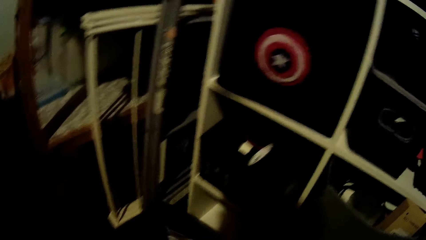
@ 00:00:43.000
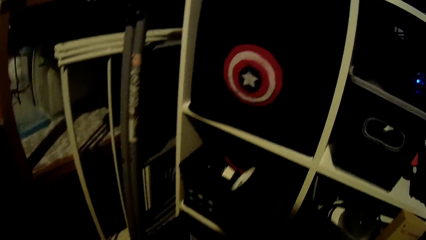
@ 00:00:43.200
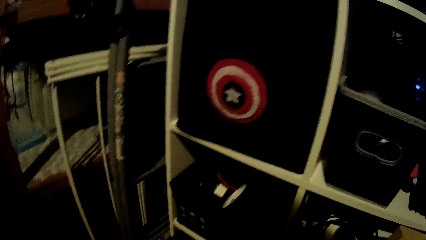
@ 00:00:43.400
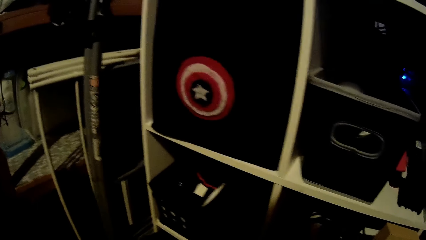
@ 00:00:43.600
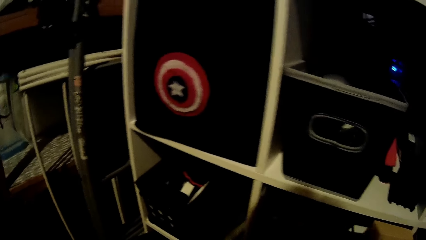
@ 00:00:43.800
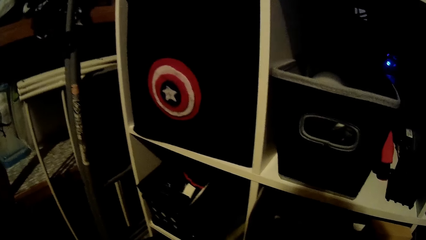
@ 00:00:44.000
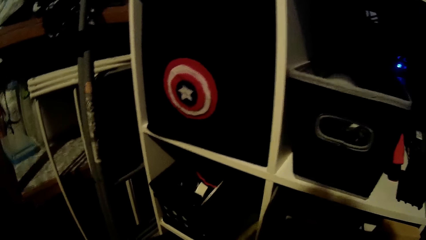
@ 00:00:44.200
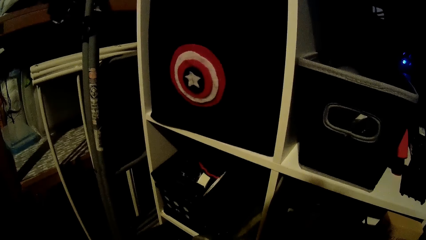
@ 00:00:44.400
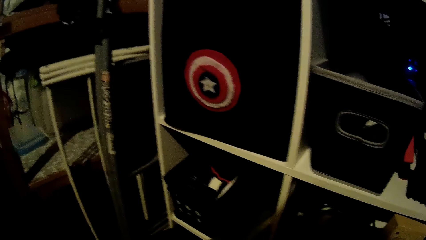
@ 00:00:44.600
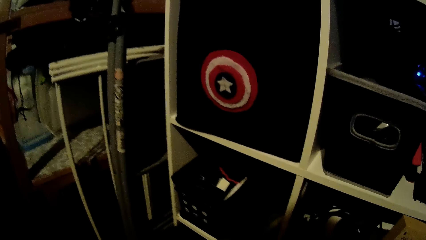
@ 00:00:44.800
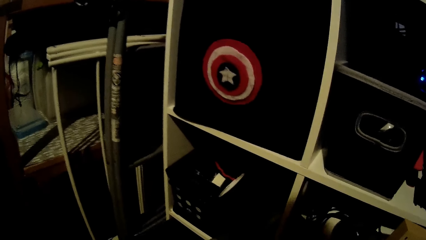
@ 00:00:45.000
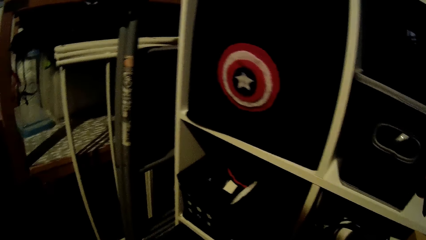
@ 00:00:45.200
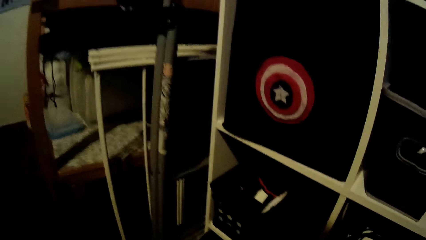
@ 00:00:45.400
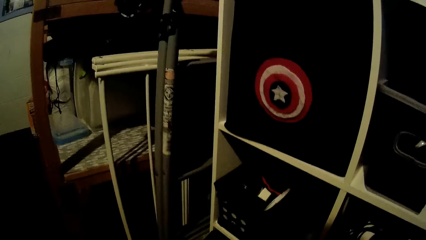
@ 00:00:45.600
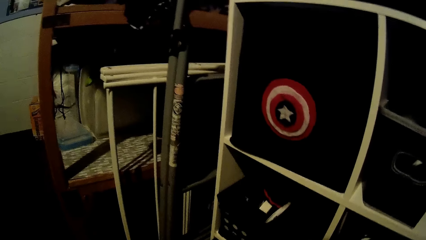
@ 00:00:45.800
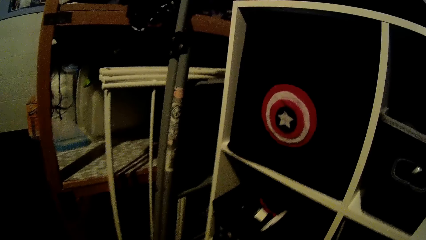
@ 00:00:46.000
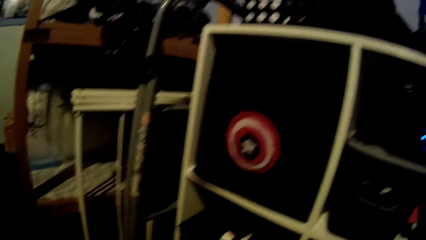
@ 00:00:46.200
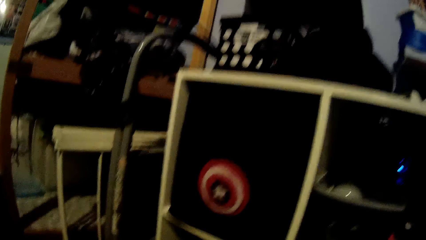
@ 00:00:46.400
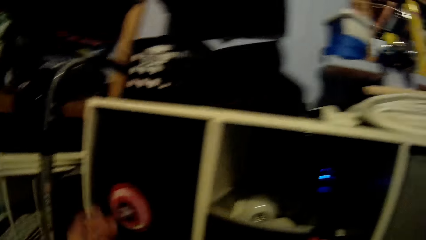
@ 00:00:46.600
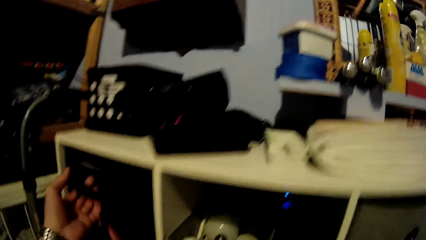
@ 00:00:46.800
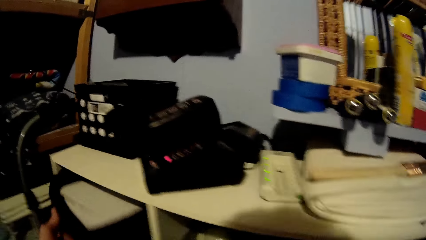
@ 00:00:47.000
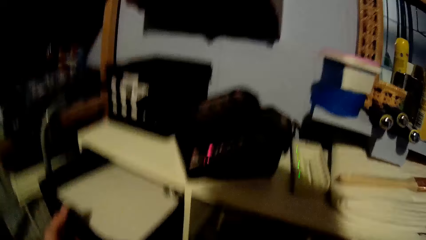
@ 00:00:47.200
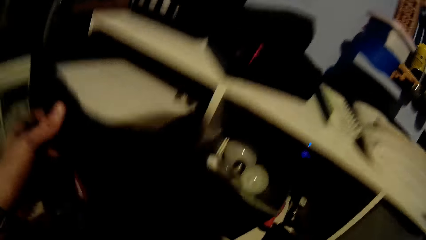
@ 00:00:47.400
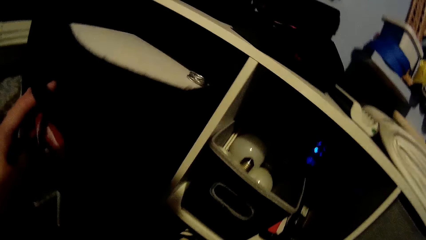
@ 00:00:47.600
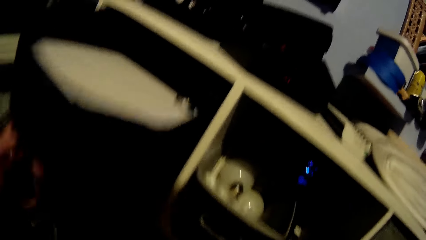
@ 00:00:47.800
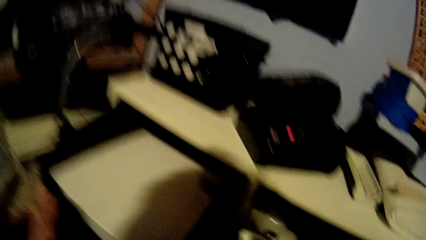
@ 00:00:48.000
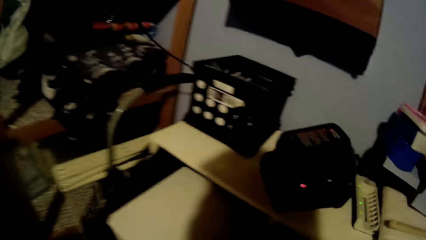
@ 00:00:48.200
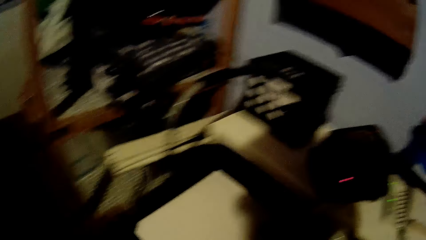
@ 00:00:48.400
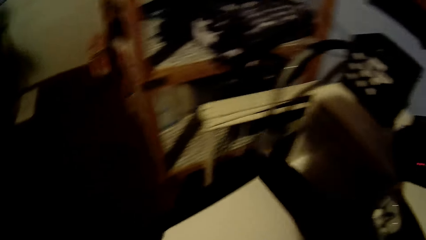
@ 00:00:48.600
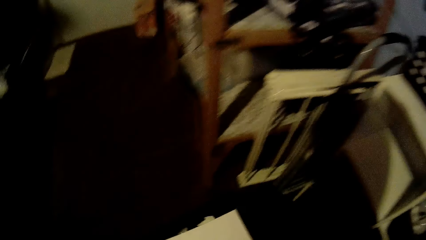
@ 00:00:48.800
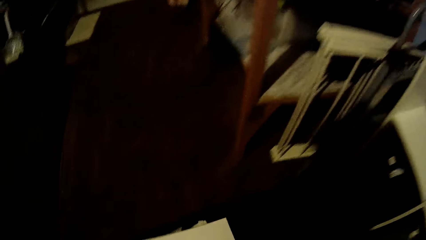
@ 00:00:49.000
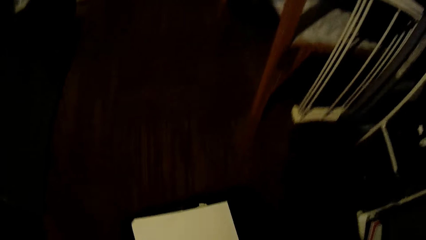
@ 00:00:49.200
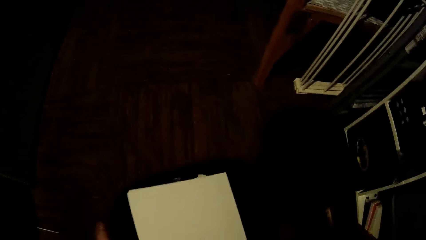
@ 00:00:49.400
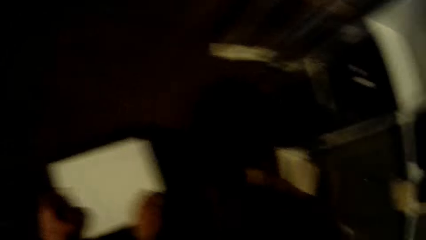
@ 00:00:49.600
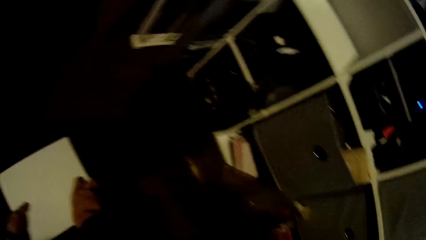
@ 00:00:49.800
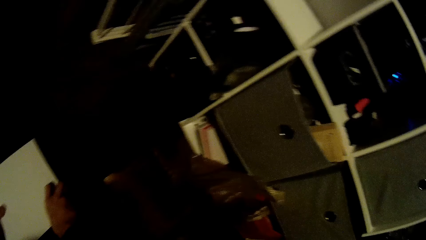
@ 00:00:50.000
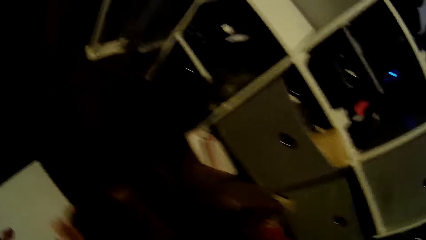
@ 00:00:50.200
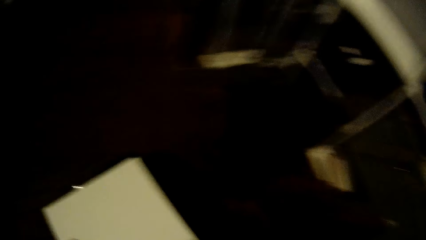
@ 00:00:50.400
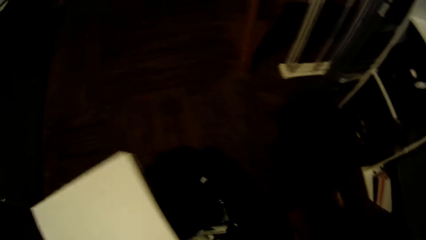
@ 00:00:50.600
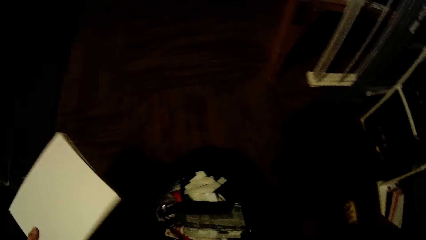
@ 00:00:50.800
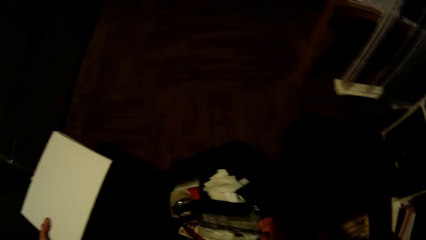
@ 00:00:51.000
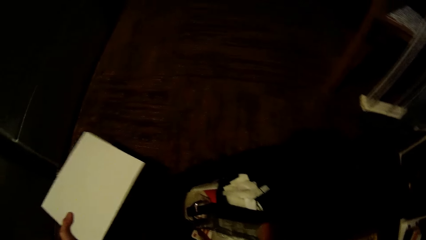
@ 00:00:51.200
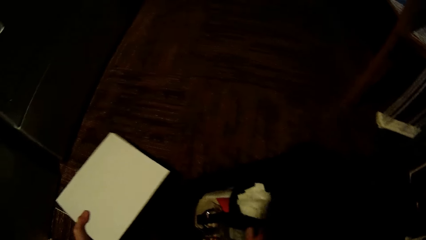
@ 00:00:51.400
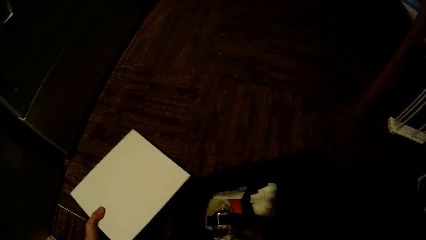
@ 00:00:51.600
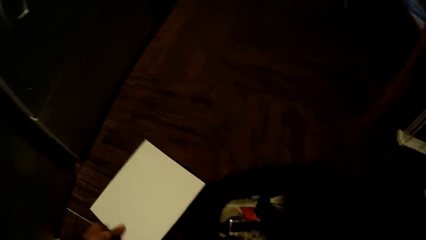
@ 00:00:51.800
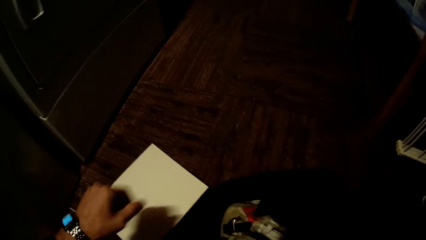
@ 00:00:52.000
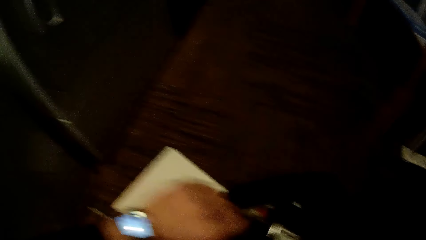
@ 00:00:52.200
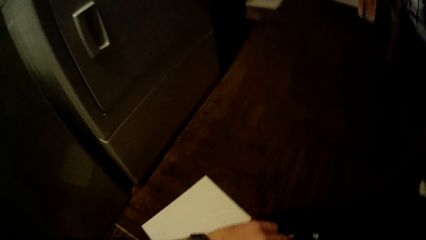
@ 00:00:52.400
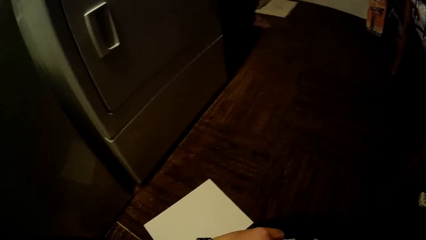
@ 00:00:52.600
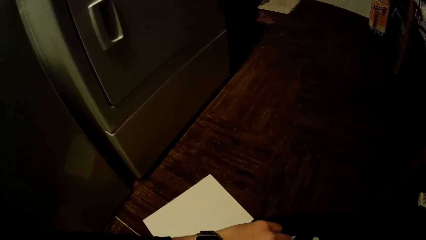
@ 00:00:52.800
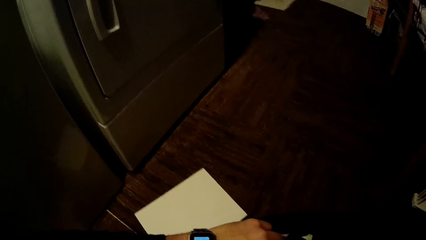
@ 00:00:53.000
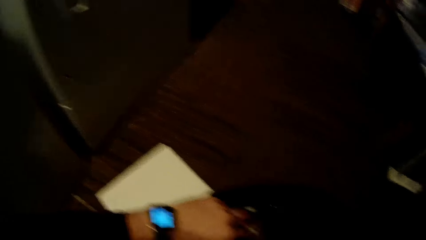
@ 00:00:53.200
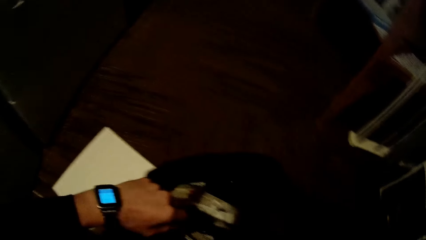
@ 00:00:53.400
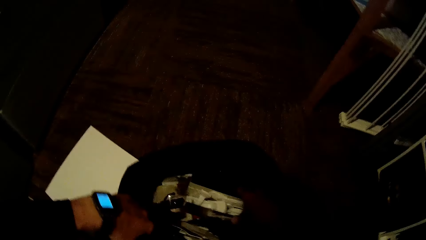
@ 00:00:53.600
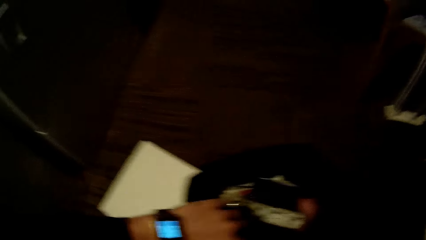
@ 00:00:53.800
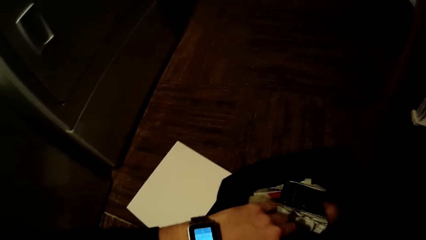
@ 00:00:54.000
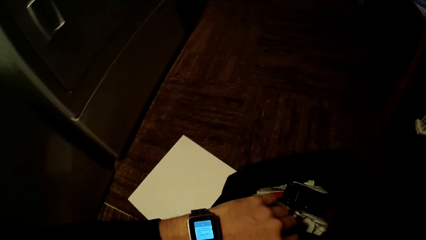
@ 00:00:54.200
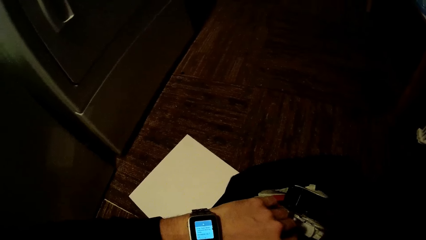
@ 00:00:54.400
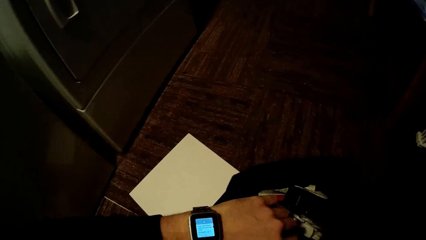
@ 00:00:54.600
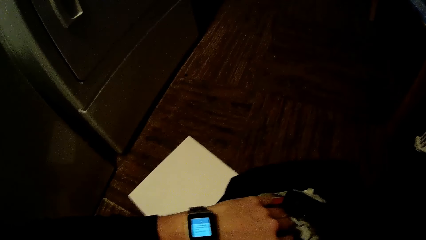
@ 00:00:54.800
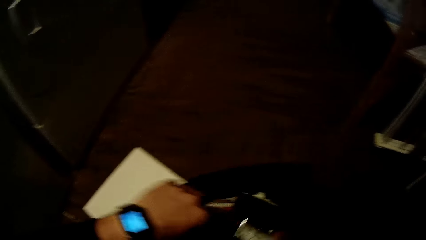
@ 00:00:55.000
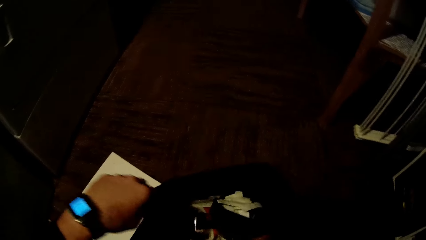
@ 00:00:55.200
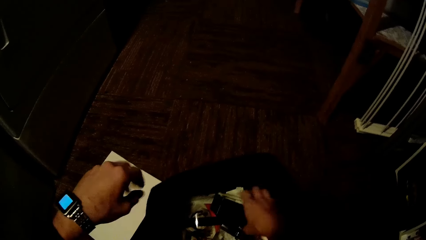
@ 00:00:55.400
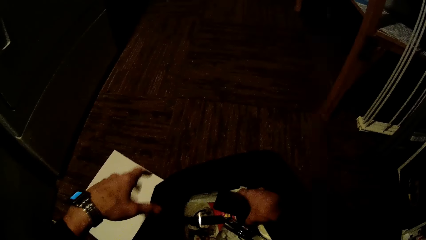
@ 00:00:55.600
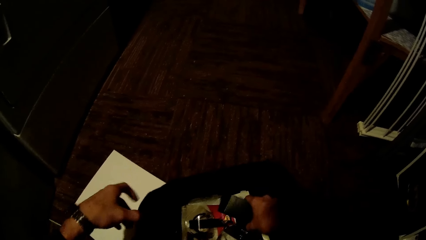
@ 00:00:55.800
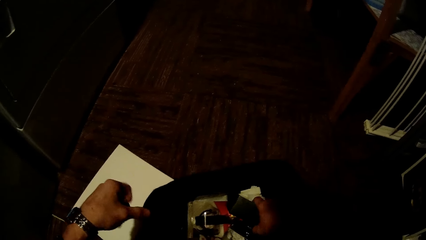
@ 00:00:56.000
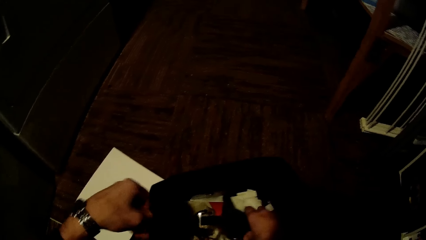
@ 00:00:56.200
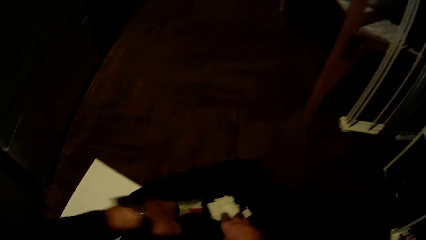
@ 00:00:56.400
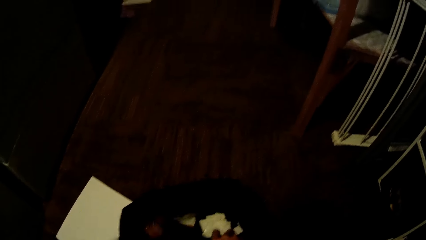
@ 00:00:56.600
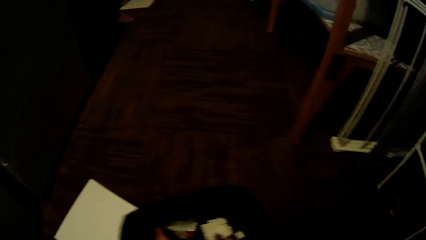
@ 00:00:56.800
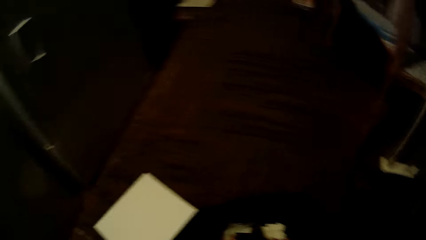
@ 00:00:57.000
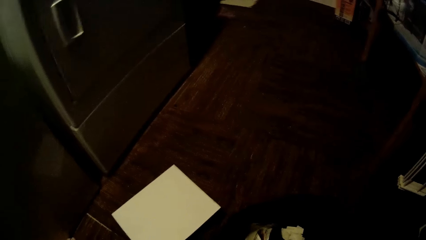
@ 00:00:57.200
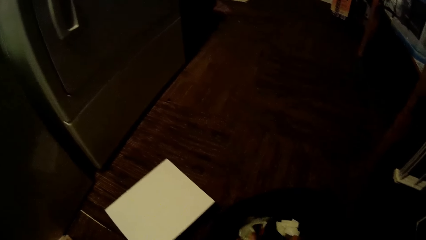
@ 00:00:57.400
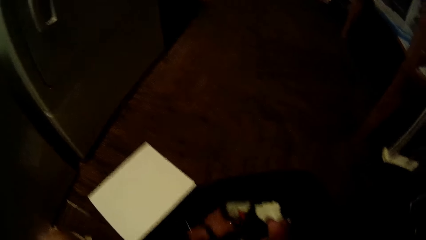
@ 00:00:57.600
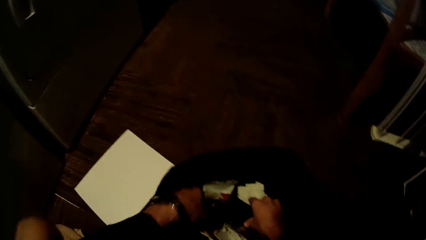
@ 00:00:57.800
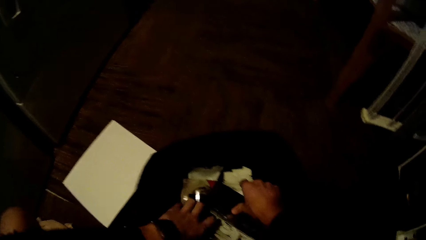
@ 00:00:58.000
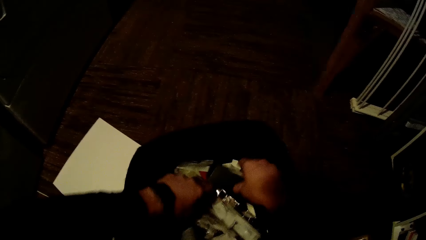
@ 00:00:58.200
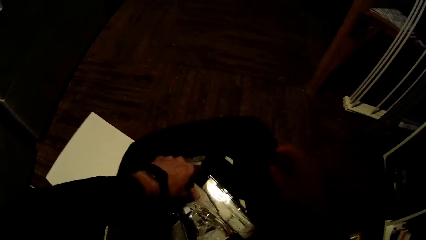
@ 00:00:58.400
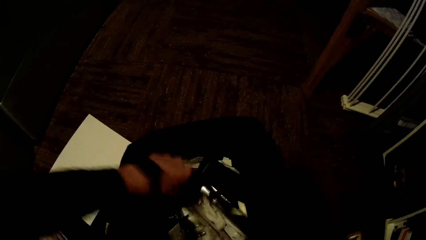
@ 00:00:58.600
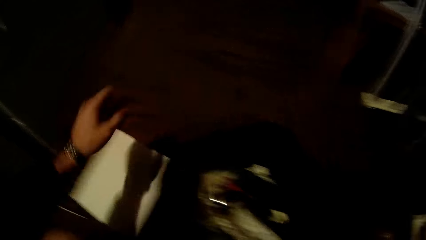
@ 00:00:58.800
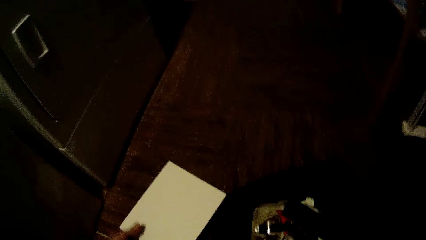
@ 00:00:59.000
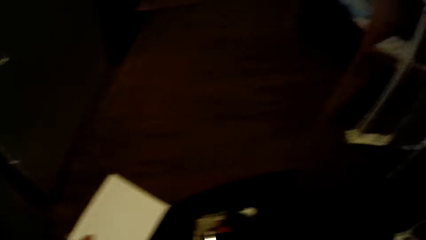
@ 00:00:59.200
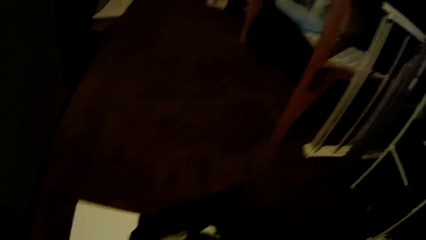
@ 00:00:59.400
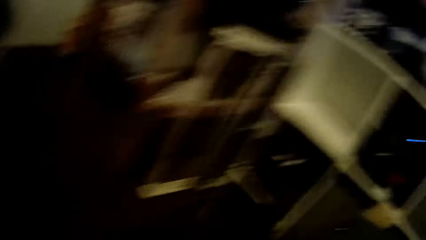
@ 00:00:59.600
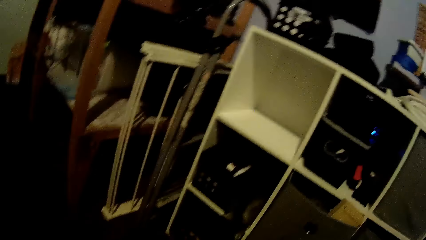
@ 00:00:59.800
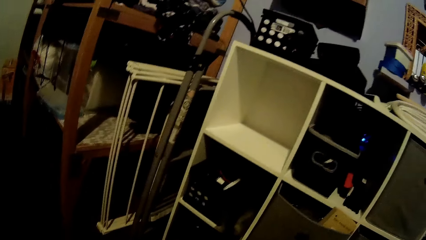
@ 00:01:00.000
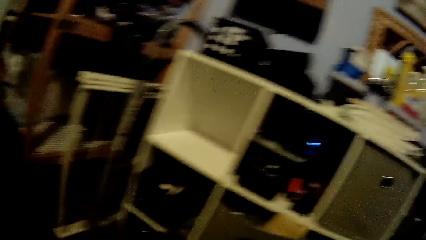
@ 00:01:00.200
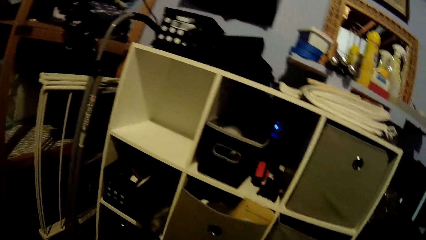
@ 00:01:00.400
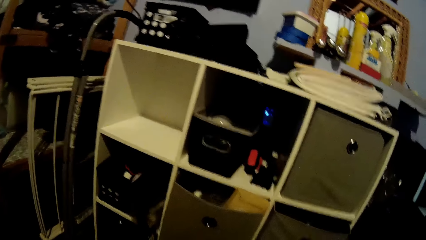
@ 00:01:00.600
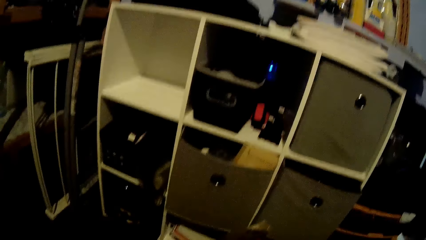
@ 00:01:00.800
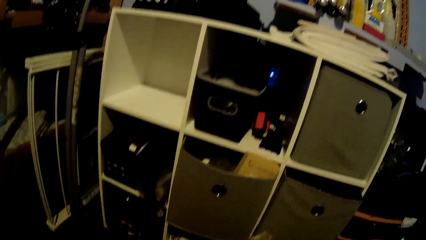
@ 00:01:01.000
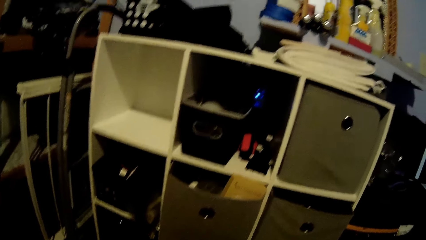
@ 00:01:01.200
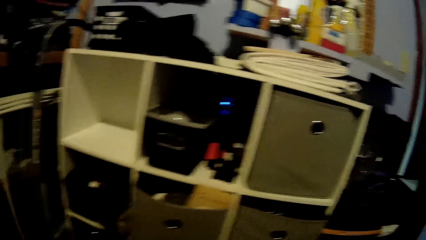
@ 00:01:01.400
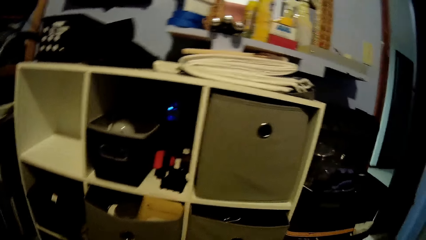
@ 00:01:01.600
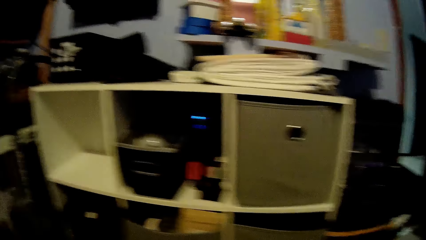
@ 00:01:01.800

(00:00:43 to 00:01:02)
The camera wearer puts the storage box in the wall cabinet. They stand from the floor. They take out another container or storage box from the shelf with both hands. They drop the container on the floor. They remove a paper or file on the container top with the left hand. They drop the paper on the floor. They search the container. They move papers in the storage box. They pick the paper from the floor. They stand from the floor.
